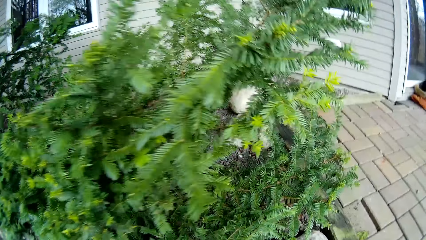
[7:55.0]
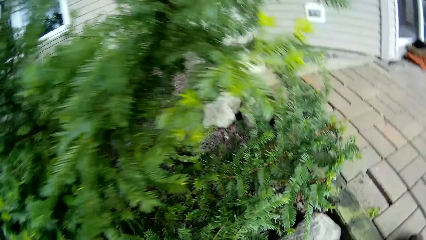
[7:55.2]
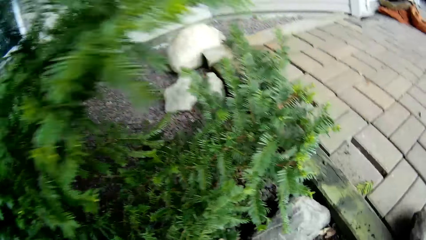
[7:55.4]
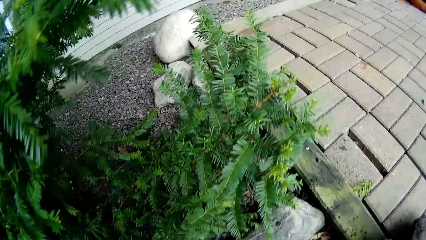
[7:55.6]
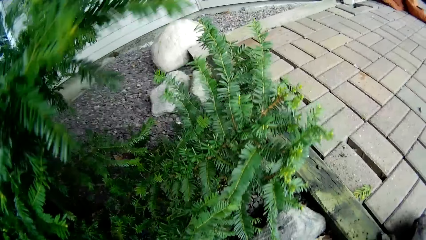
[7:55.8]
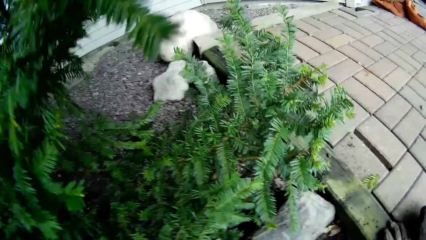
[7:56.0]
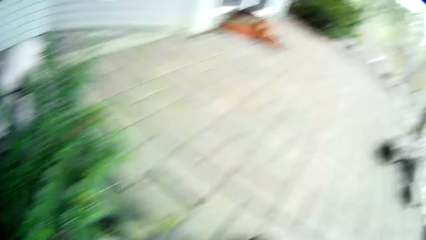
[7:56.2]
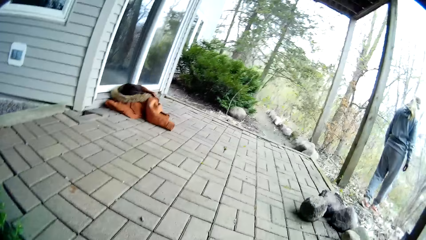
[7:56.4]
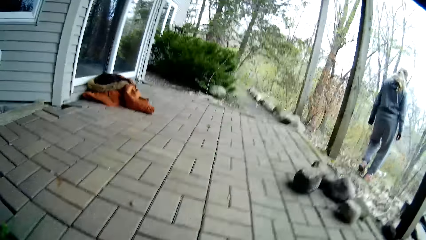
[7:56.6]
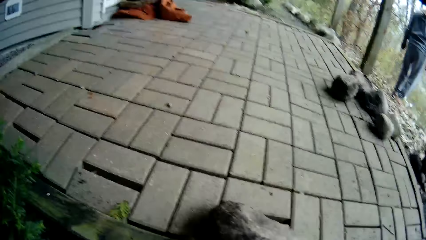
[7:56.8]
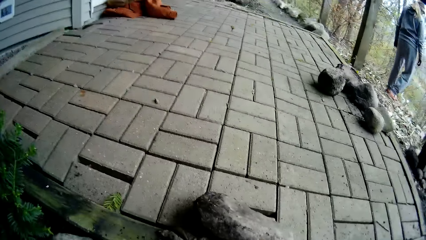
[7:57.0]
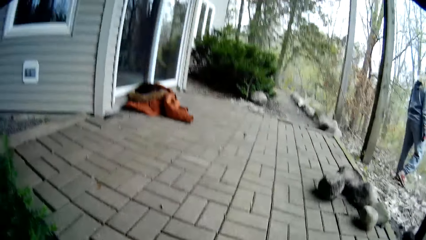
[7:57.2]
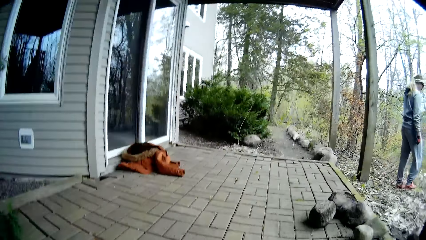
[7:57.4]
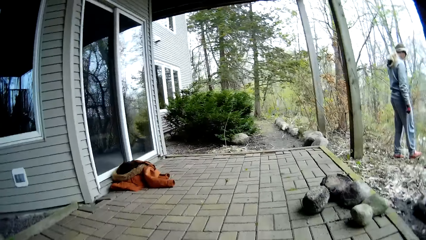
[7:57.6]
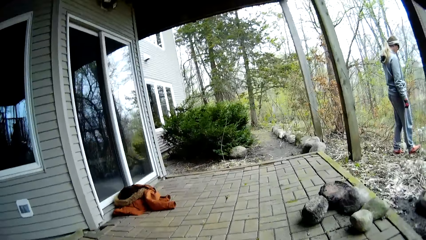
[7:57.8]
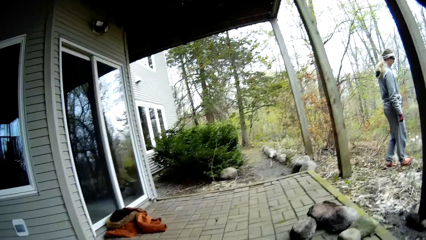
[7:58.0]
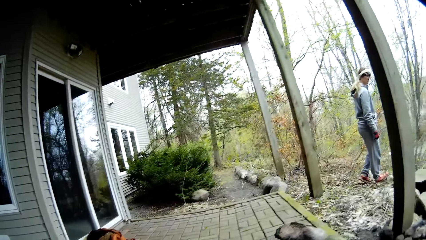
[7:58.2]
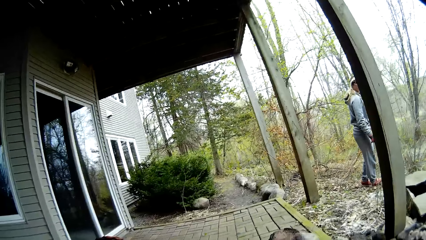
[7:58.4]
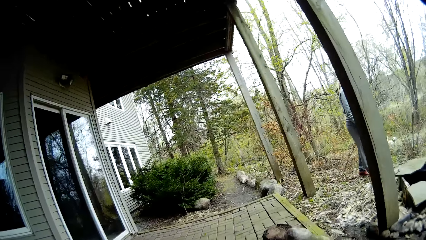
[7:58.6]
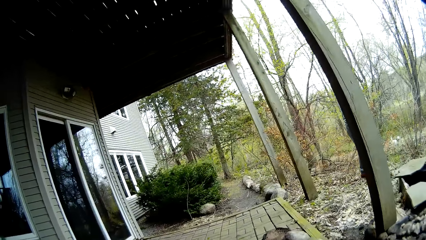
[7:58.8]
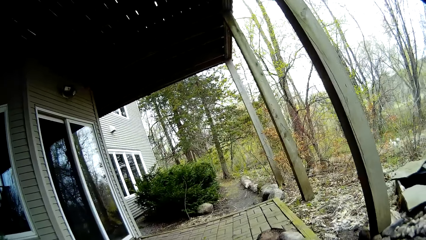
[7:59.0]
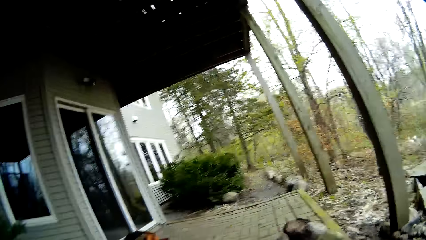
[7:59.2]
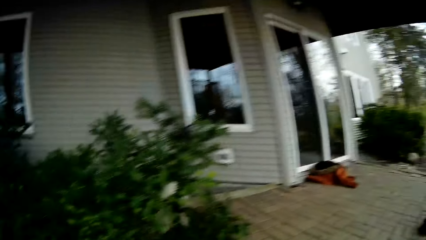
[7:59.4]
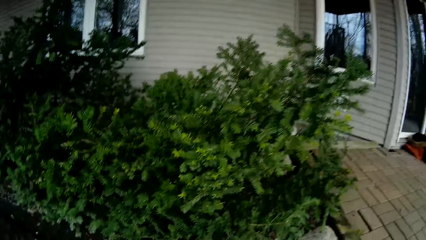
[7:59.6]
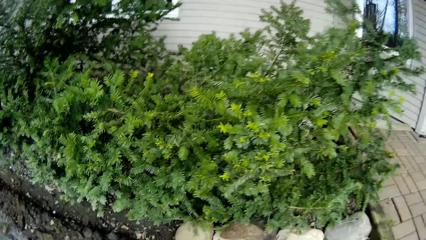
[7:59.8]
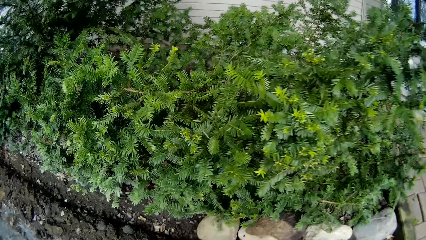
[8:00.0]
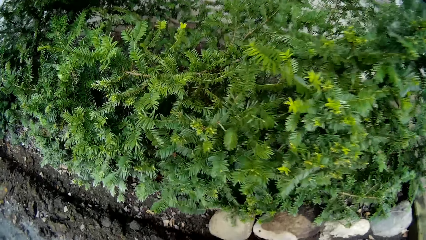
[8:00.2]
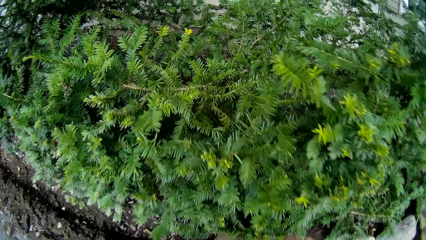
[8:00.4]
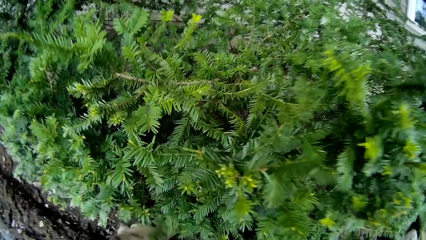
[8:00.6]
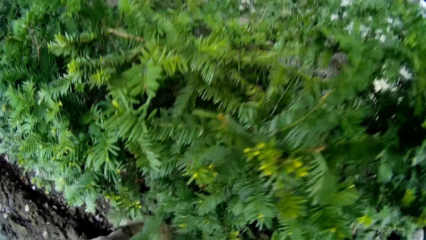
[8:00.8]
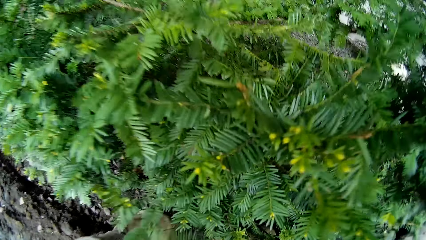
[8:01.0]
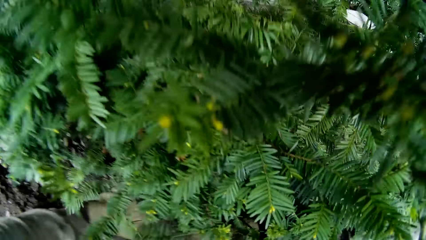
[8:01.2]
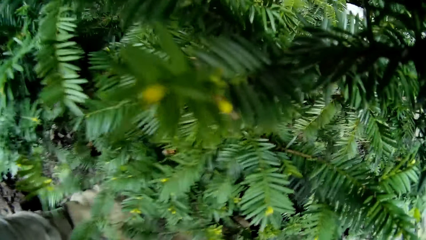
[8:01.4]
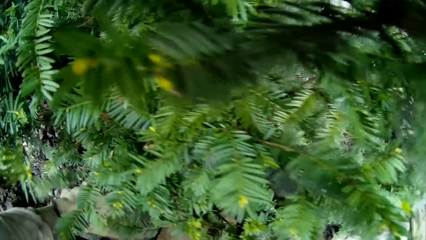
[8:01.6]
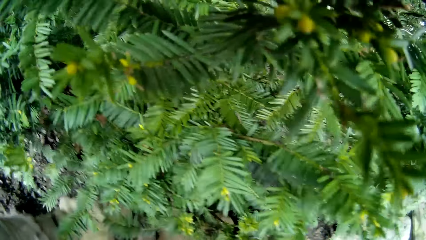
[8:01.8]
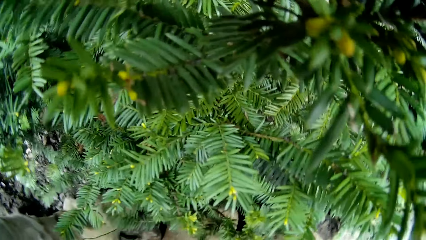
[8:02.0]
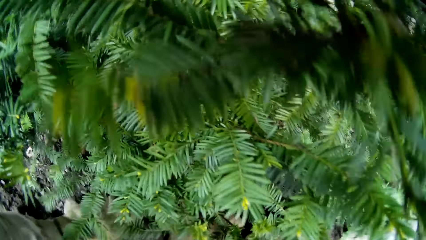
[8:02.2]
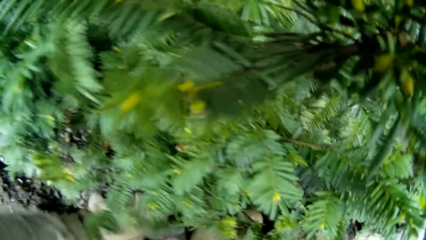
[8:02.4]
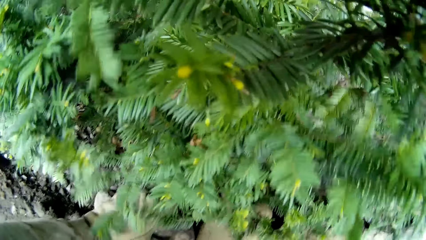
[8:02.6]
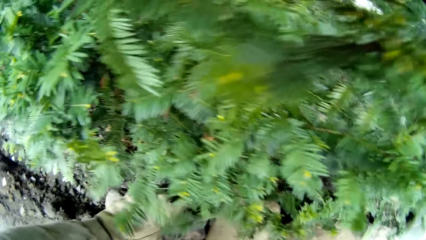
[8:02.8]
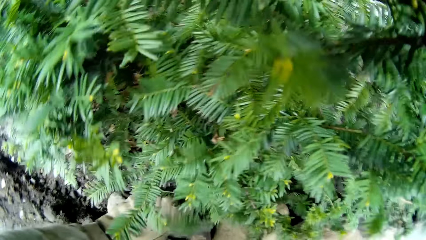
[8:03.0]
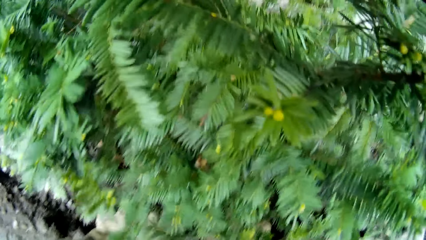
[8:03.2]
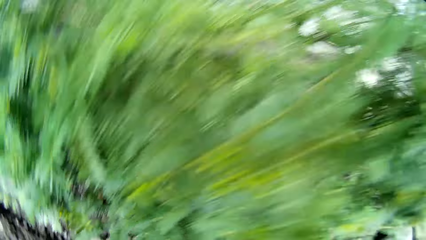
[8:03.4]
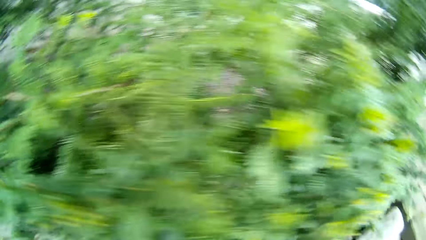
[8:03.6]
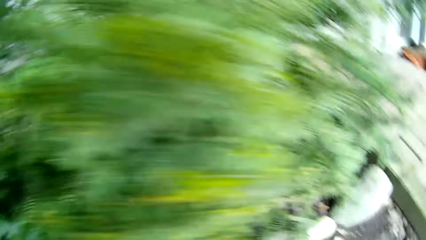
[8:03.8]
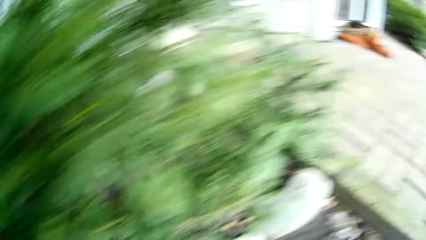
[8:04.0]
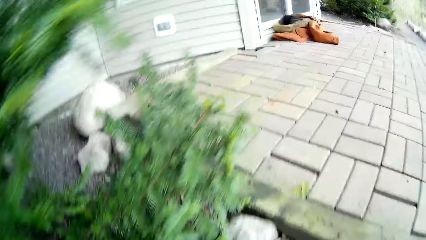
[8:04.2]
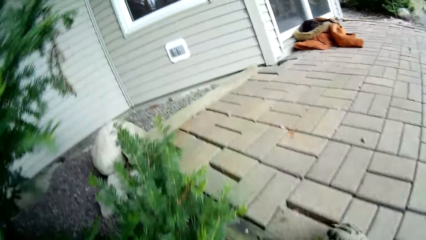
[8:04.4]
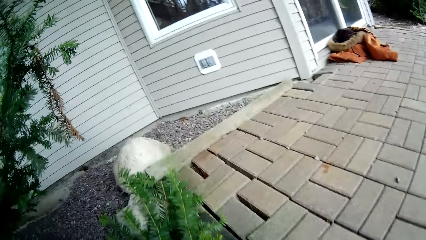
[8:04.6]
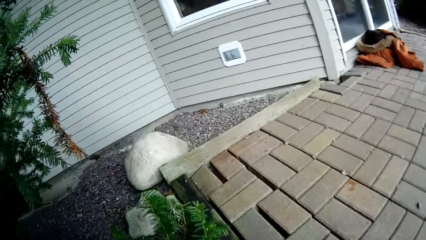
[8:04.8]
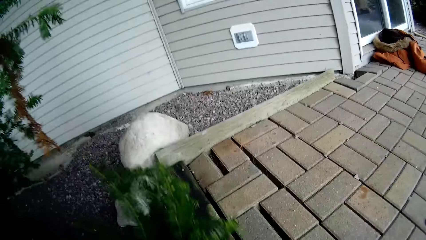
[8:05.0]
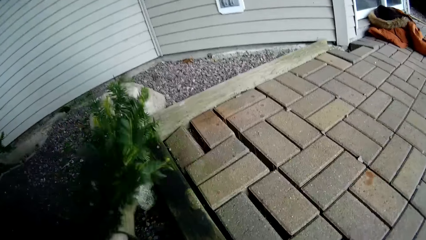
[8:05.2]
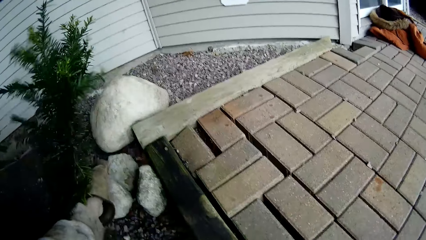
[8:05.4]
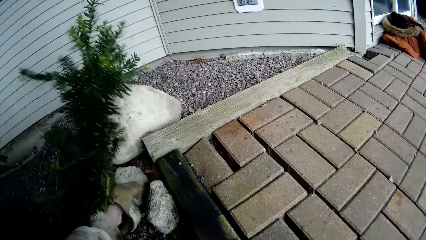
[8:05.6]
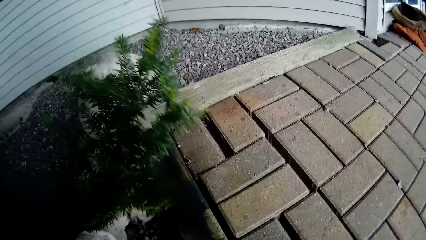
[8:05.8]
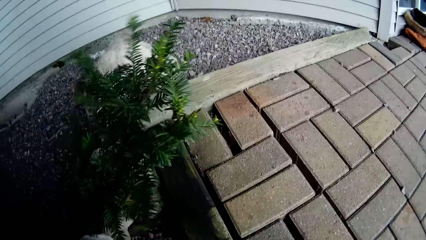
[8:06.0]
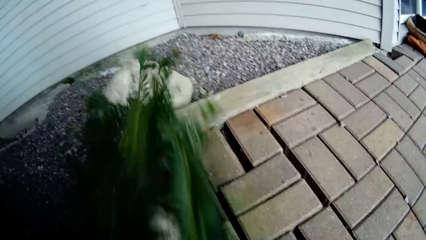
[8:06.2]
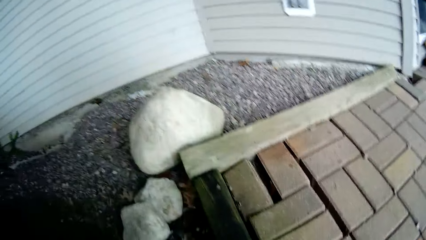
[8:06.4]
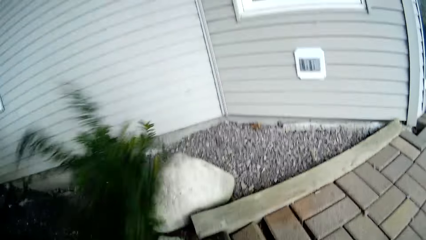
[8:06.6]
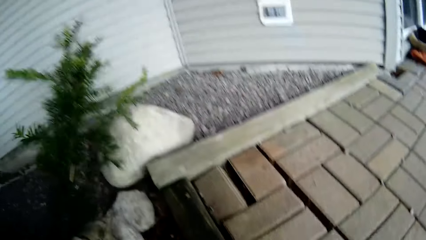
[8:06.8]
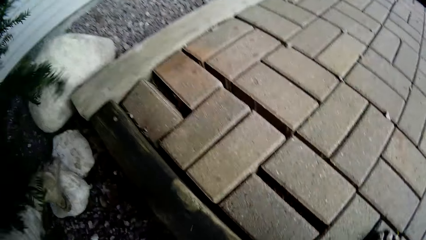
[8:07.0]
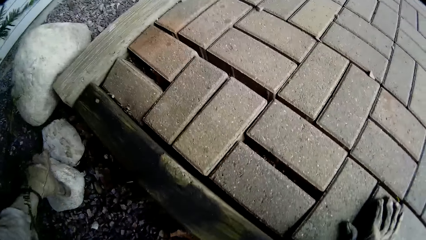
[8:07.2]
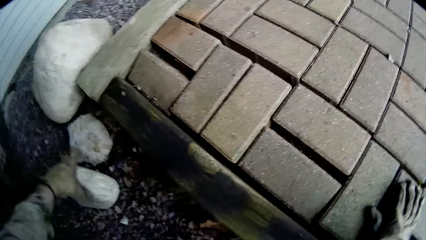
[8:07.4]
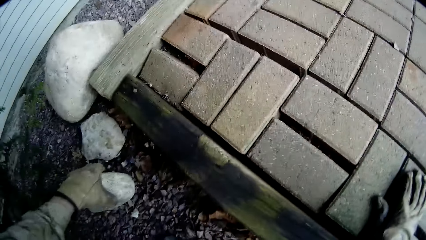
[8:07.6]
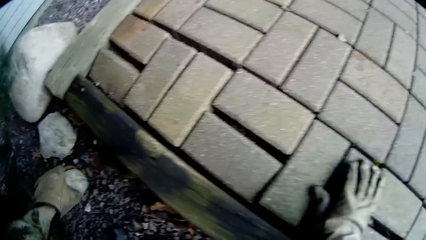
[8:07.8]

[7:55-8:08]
The camera wearer looks around. He places a rock on the ground with both hands. He fixes the stone to the hole. He pushes some leaves with his left hand. He picks up a rock from the veranda floor with his left hand.

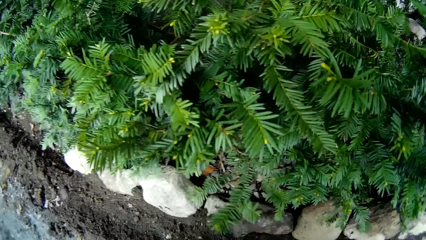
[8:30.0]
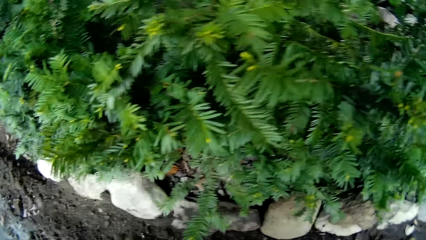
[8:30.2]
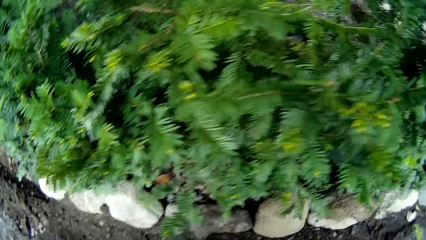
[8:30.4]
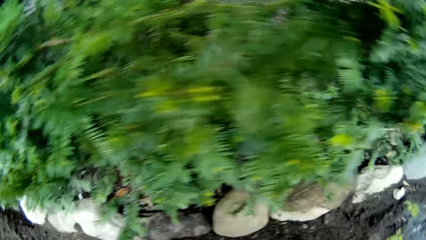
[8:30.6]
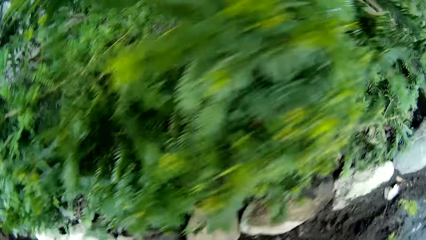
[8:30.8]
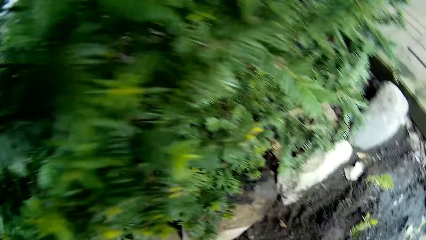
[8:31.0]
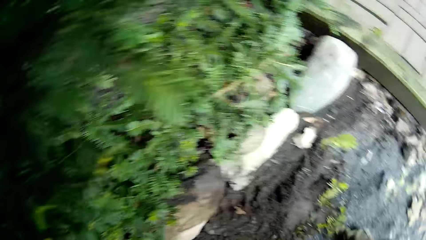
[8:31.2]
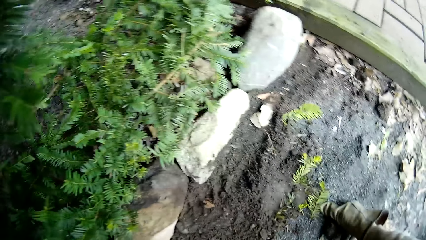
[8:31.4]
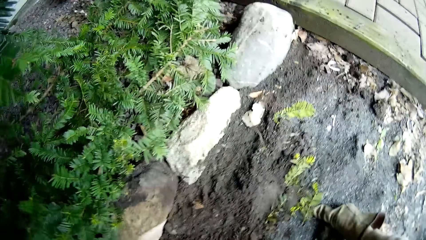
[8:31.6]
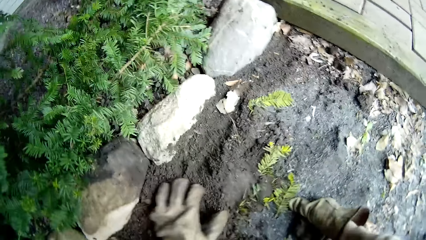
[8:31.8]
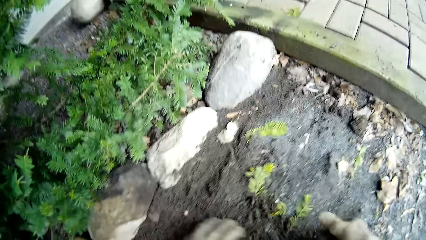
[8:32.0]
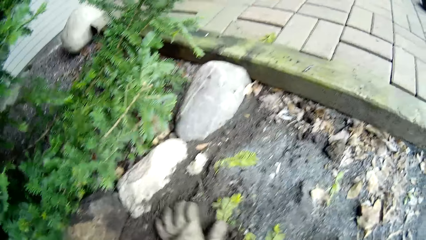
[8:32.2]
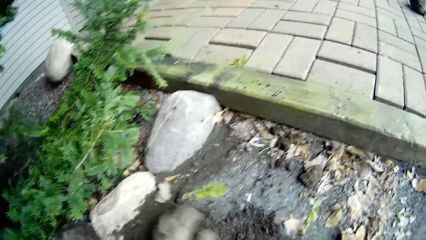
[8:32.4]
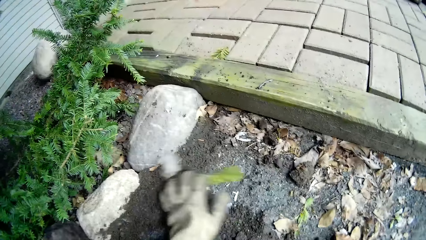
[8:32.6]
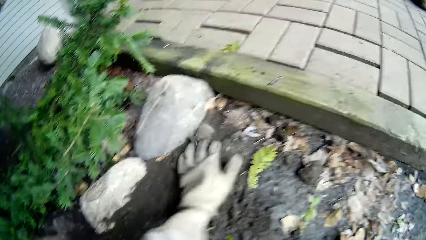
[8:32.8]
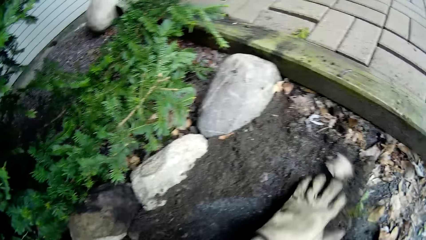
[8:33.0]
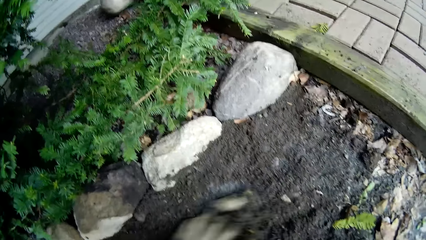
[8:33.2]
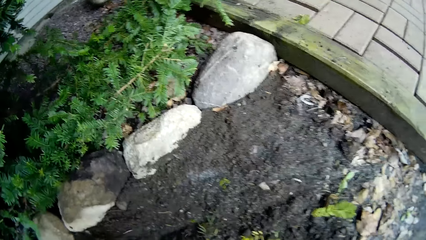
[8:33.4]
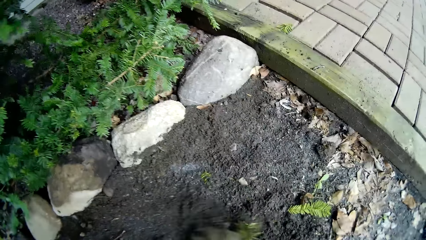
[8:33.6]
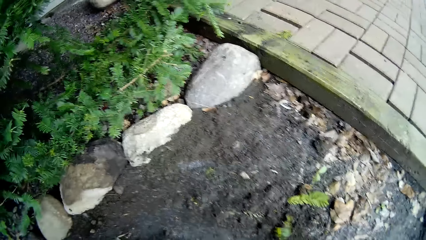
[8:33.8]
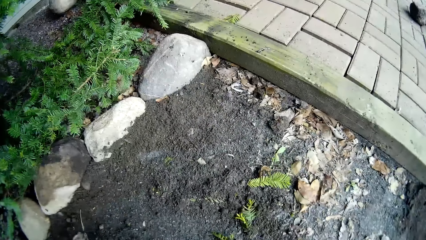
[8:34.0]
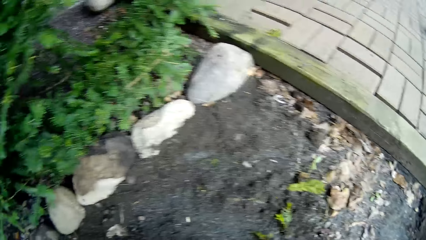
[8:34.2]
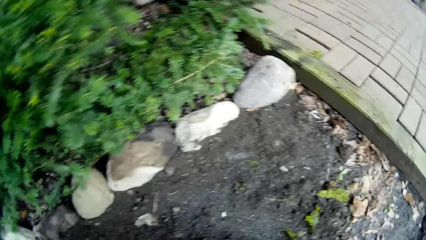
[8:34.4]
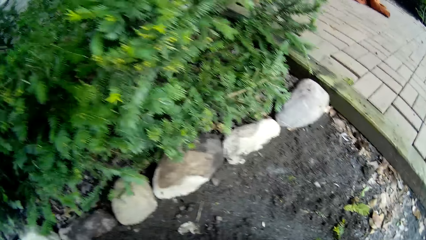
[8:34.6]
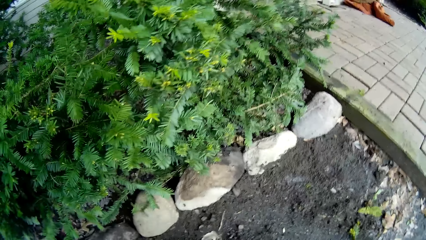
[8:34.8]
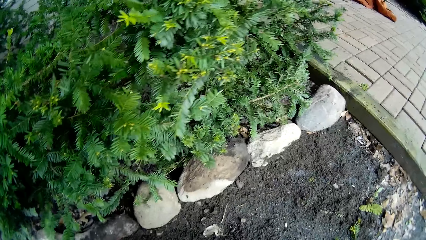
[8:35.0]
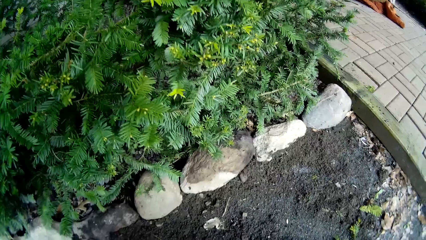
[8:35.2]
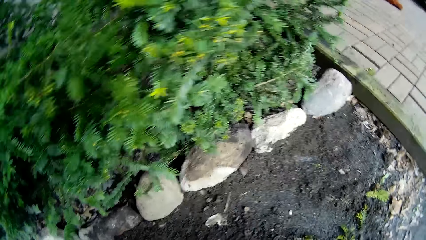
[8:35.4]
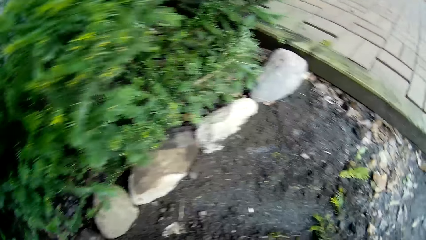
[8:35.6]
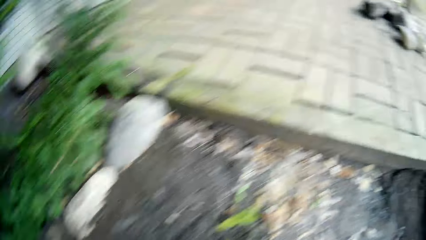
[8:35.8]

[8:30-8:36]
The camera wearer arranges some soil with his left hand. He removes his right hand from the ground. He spreads the dirt along the path with his hands.
